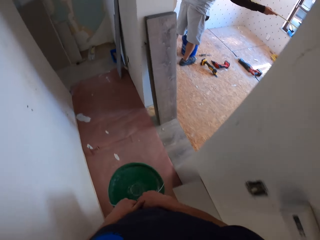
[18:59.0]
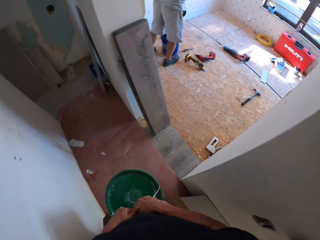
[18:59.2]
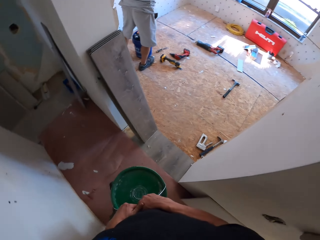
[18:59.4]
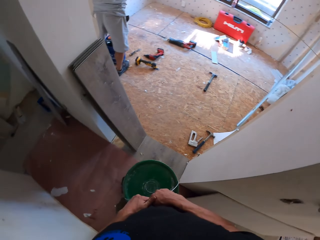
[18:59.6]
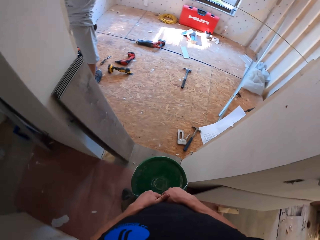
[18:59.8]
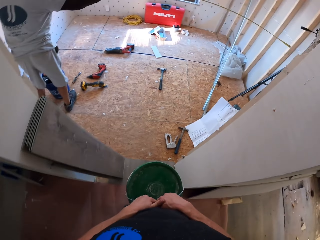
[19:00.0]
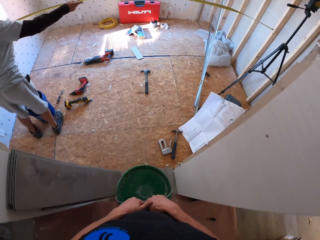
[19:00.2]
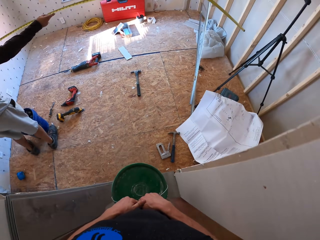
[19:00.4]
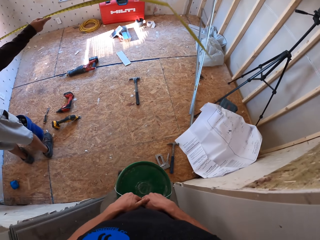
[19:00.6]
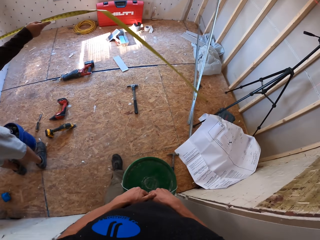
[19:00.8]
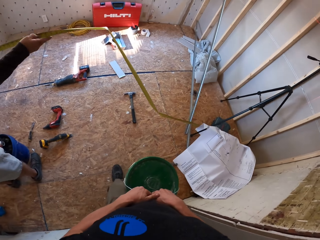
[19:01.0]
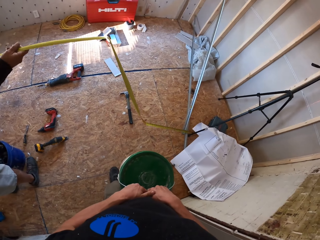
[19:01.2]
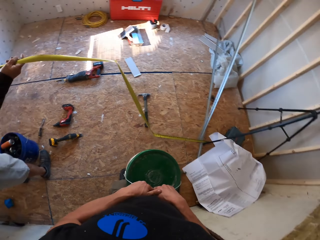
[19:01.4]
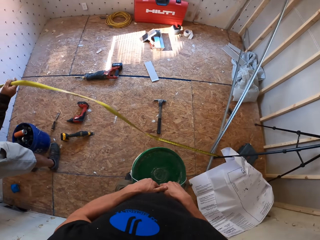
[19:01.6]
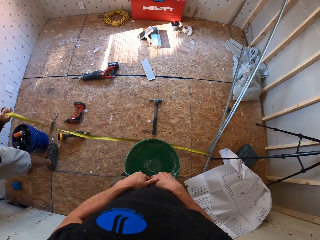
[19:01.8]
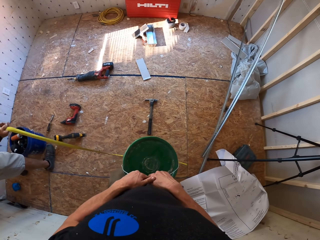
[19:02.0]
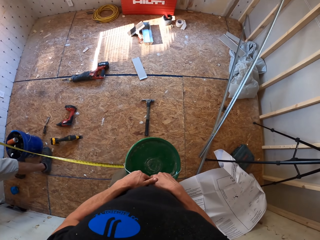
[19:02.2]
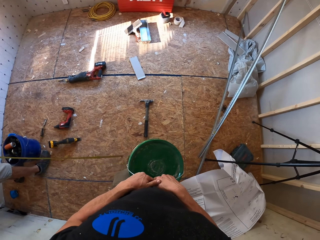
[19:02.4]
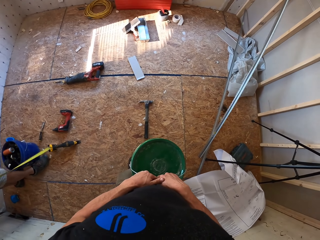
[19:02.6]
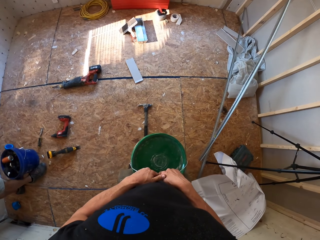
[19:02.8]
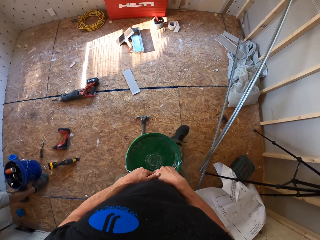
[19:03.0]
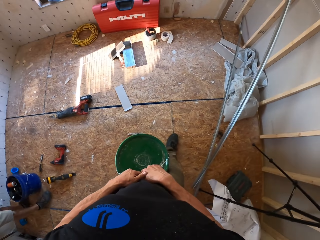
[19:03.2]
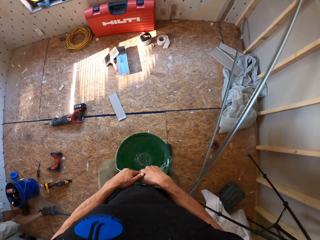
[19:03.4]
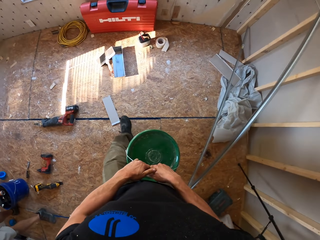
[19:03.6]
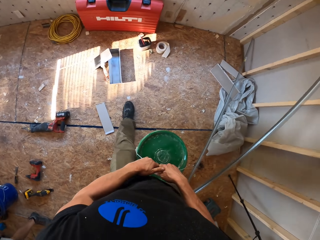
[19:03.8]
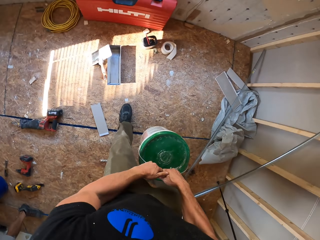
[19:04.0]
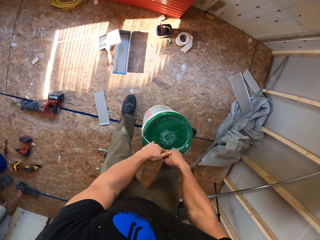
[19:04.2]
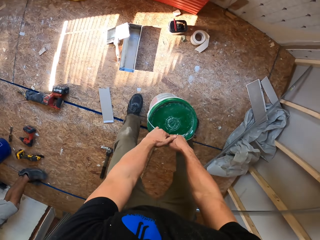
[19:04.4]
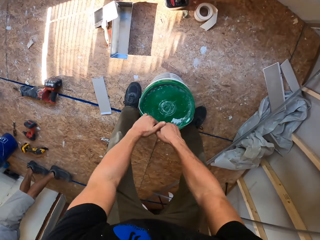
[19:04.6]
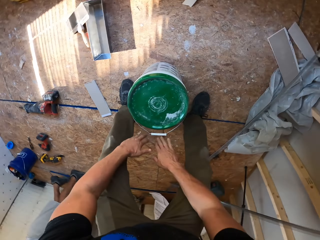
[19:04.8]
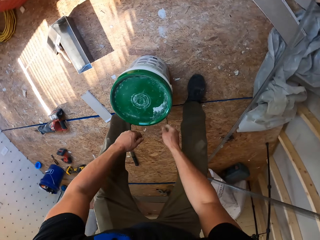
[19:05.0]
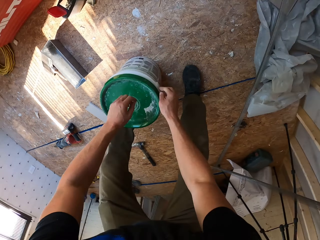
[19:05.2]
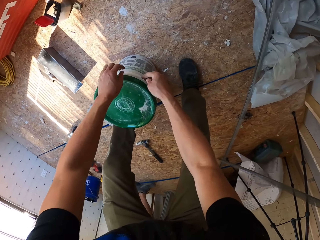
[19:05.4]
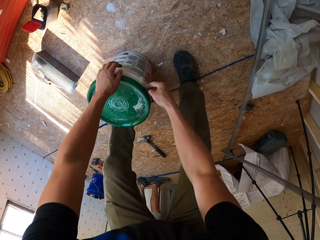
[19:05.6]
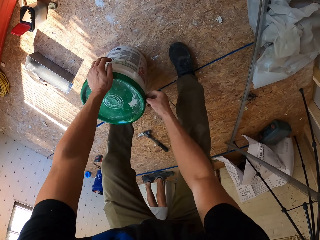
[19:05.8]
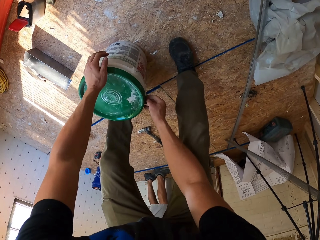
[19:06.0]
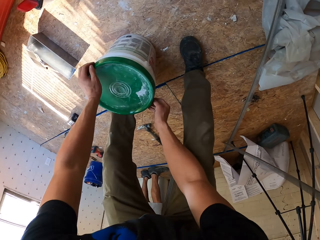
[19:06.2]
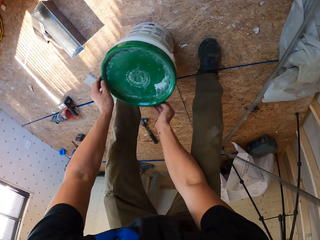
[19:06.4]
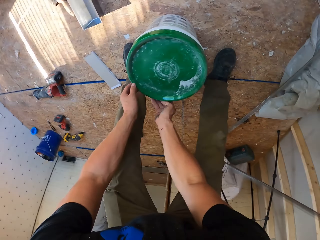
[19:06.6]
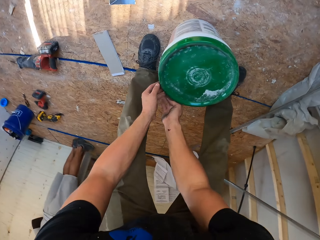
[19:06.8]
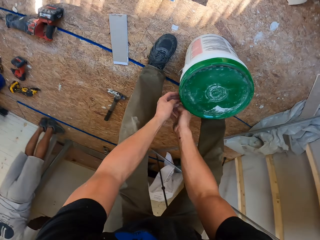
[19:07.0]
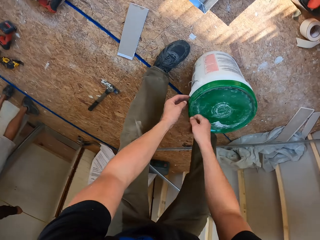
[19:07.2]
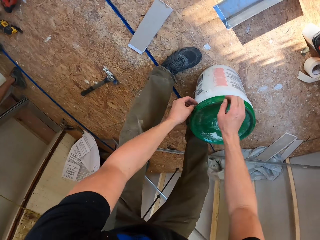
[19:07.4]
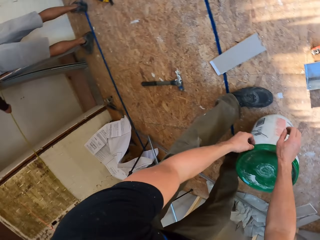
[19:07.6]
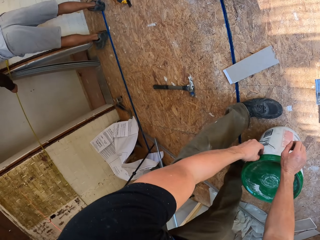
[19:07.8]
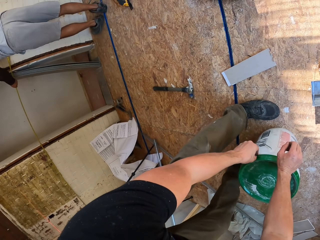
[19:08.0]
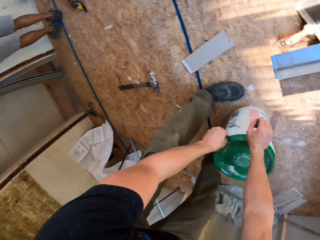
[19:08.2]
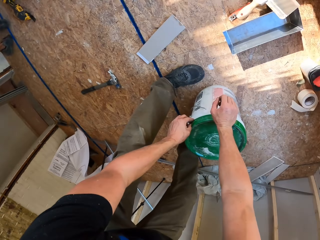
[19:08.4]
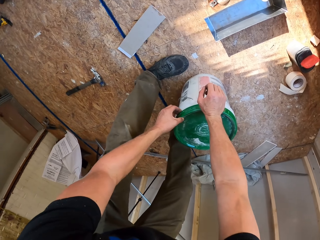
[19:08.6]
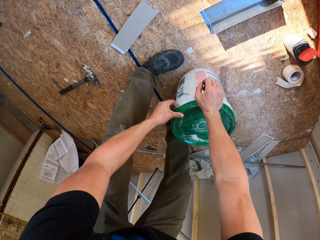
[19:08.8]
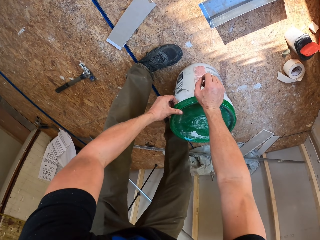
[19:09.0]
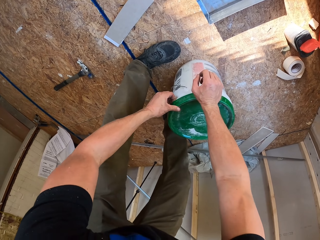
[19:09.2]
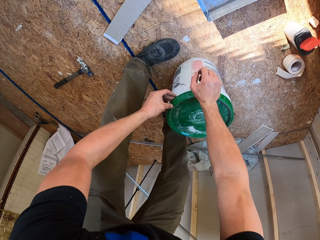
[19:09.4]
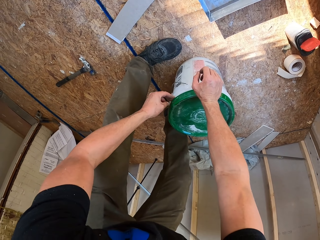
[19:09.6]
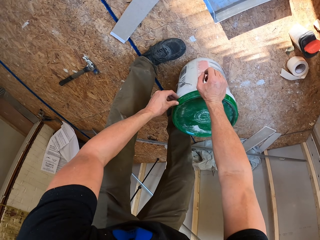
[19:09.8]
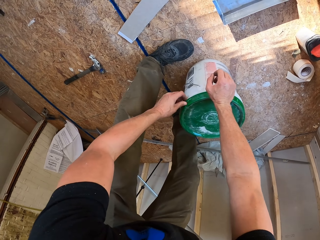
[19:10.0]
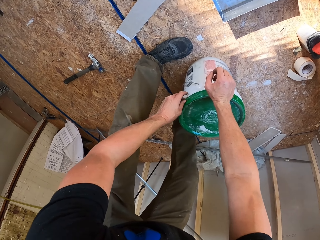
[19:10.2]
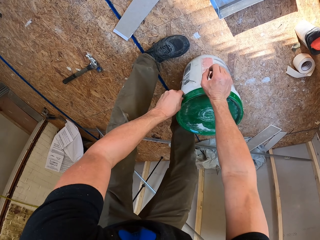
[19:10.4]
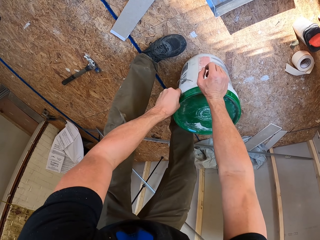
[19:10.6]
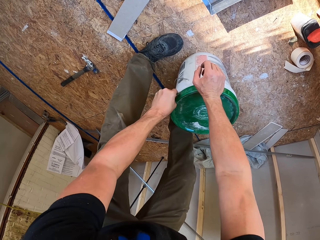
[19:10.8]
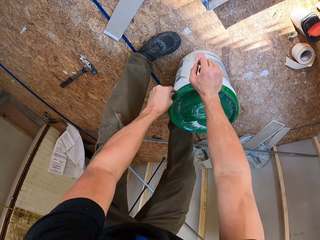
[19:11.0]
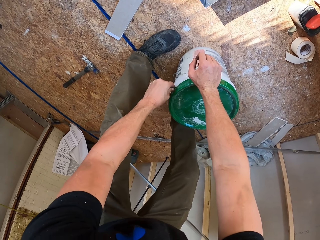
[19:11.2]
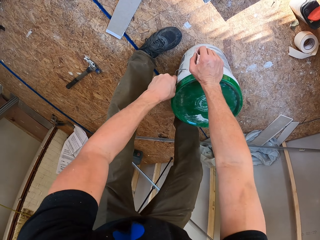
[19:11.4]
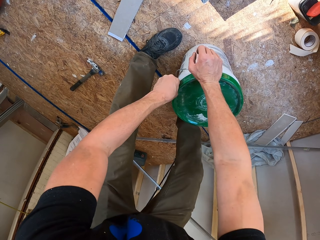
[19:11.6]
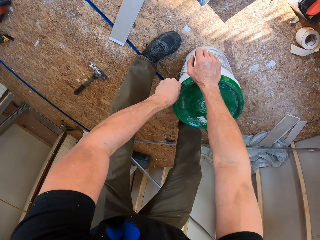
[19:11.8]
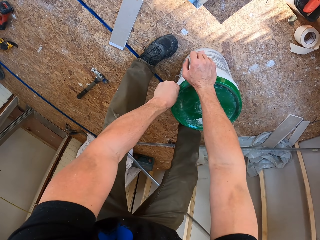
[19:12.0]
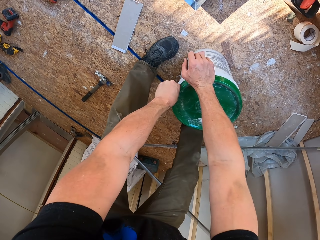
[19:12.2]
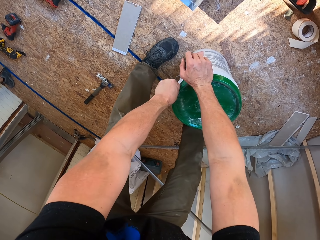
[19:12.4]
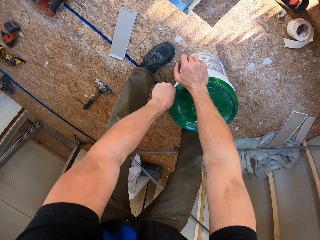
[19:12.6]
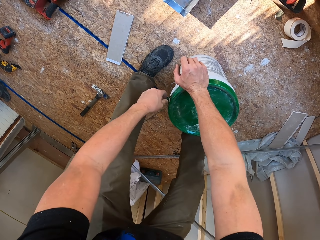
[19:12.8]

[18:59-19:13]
A person adjusts a tape measure. The camera wearer places the container or bucket on the floor. They touch around the bucket lid. They check around the container's lid. They pull a bucket lid seal.

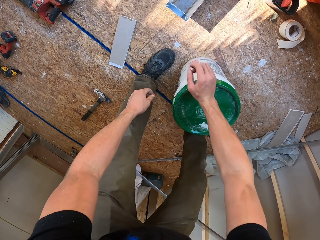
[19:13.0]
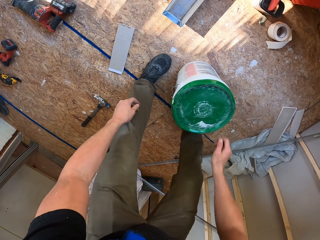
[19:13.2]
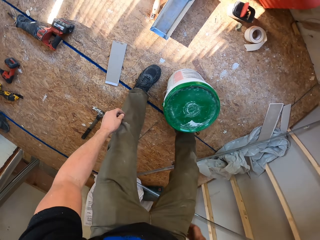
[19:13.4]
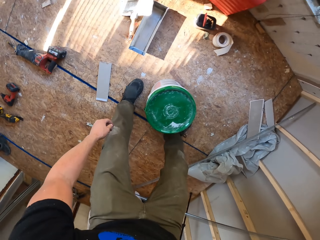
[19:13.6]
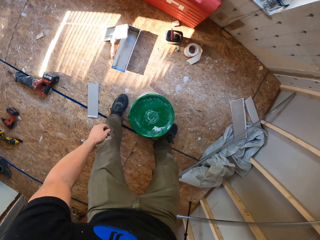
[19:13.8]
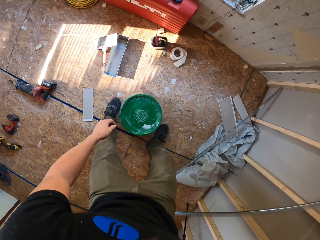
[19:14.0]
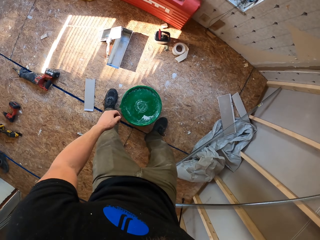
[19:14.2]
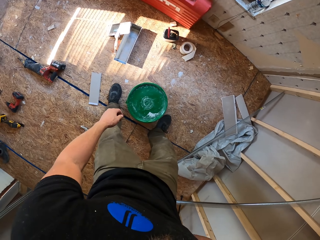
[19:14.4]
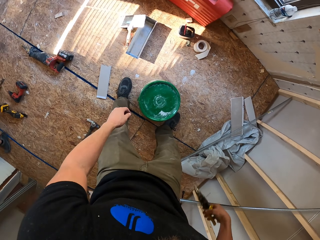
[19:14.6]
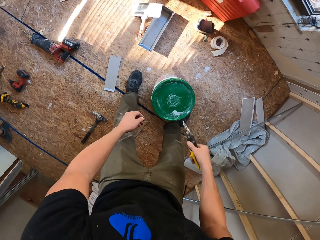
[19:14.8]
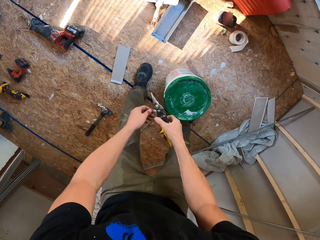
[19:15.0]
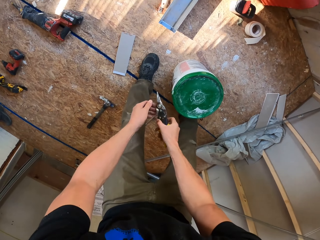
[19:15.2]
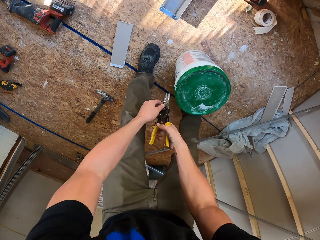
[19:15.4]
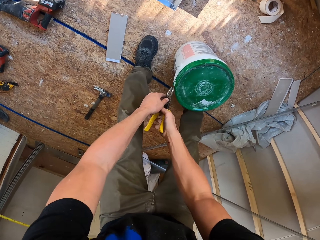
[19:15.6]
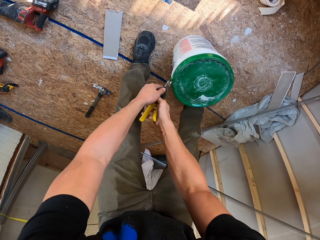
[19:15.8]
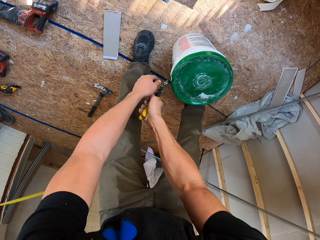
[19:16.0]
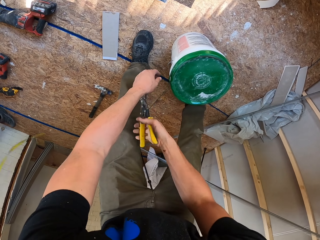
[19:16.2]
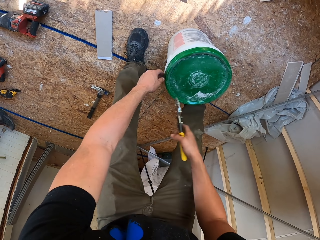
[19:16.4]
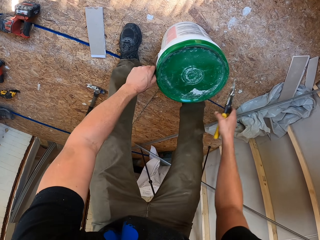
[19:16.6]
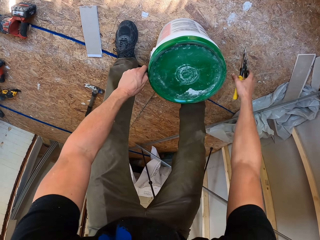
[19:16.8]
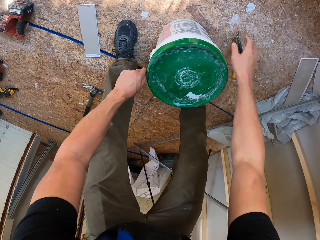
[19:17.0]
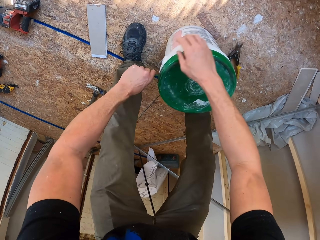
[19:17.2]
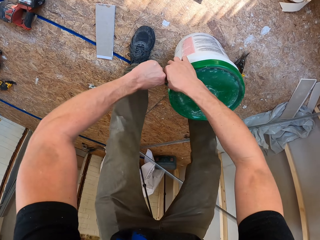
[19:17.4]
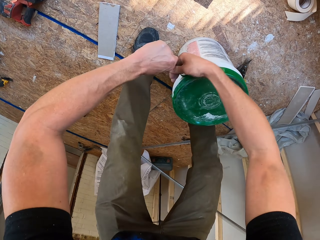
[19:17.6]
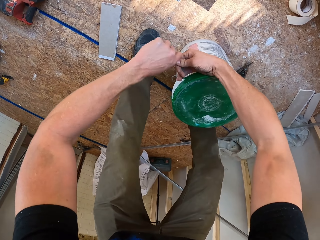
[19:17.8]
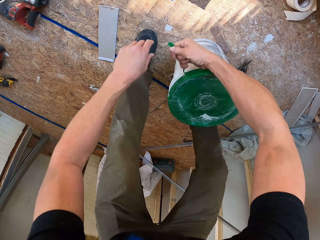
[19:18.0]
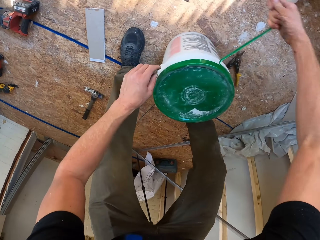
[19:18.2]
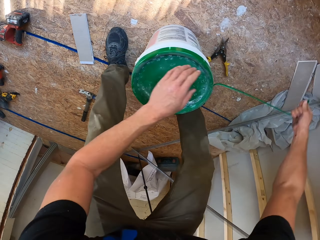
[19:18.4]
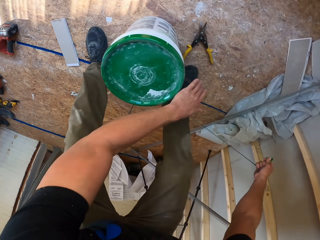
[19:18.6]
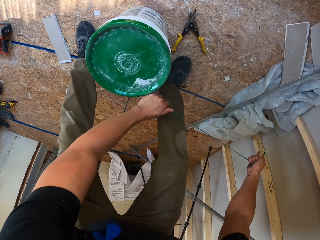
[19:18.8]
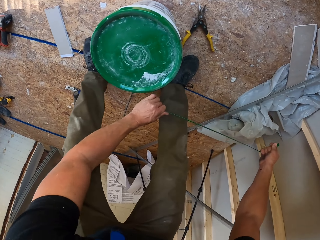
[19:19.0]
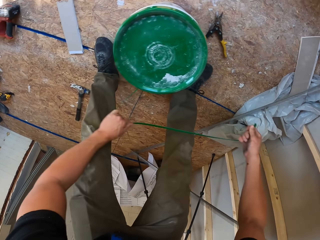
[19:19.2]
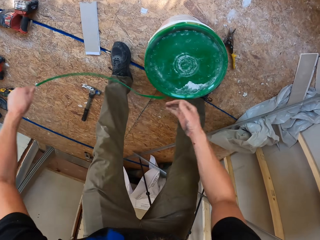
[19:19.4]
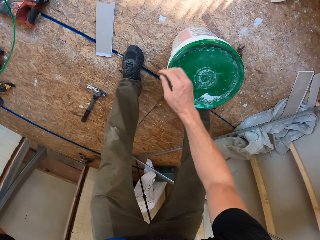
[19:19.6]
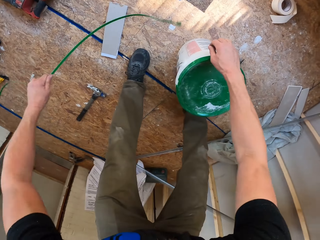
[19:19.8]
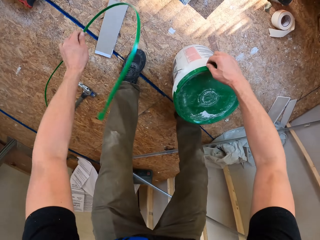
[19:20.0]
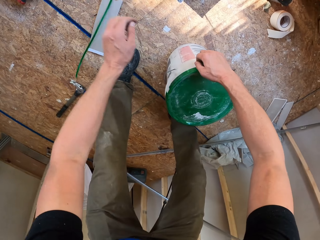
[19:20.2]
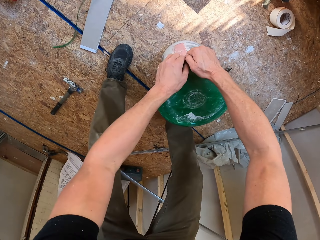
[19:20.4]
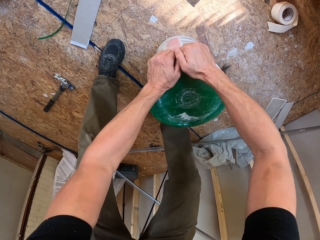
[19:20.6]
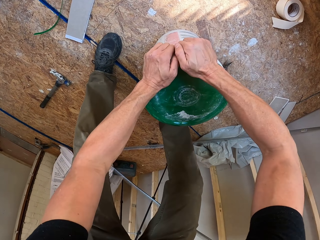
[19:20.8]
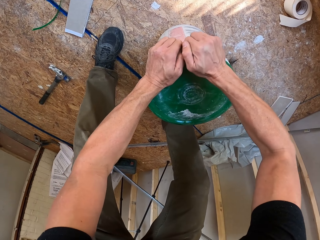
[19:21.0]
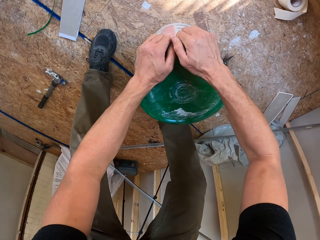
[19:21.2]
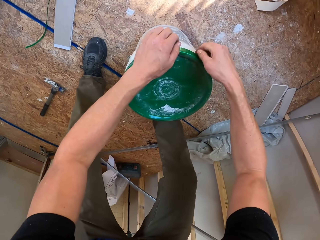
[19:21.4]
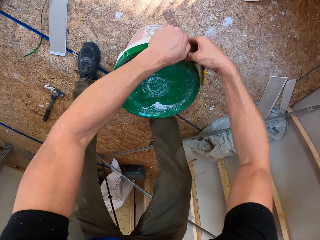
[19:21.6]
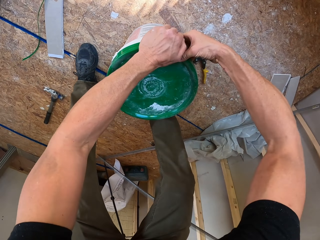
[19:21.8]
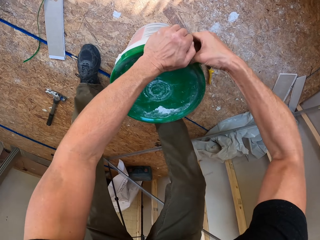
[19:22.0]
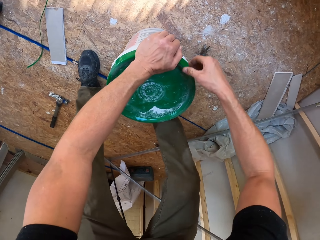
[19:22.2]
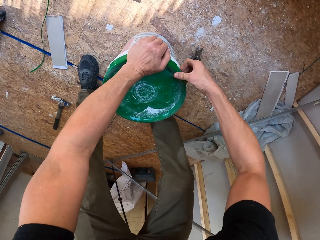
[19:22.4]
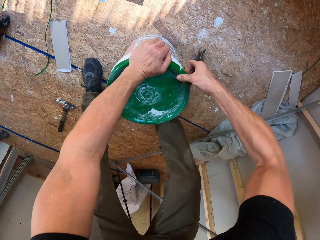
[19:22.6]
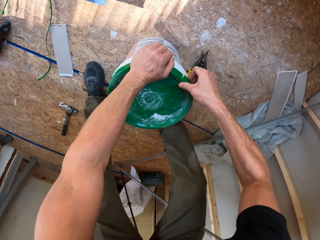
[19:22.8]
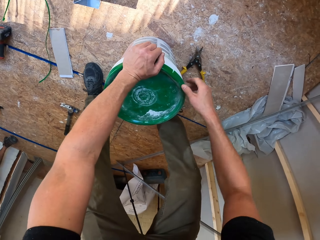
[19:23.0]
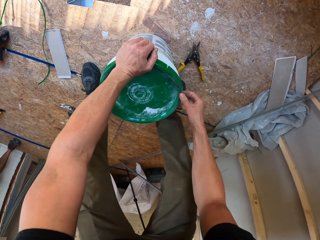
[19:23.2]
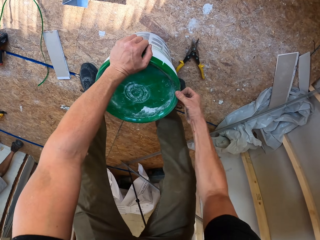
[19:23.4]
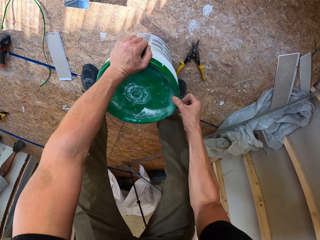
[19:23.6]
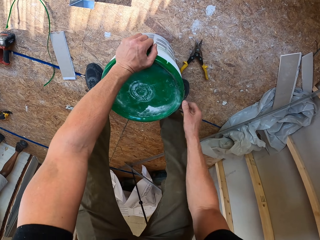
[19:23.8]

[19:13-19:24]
The camera wearer stands up. He removes pliers or shears from his pocket. He adjusts the shears. He cuts the container's lid with the pliers. He places the pliers on the floor. He pulls the seal sticker from the container. He drops the seal. He opens the lid of the container.
